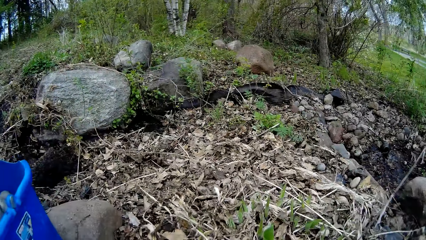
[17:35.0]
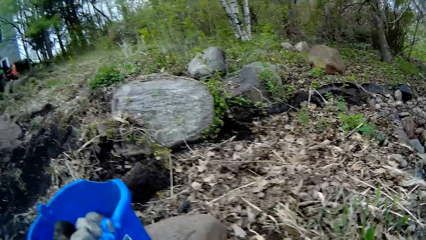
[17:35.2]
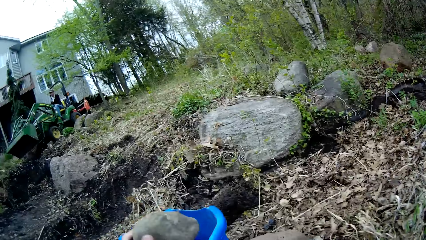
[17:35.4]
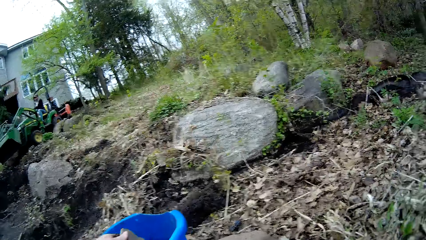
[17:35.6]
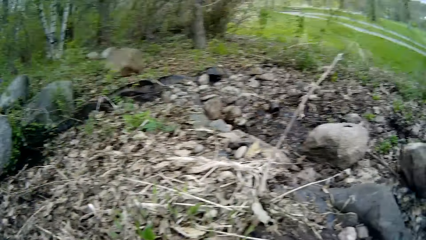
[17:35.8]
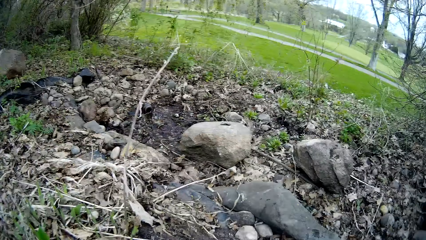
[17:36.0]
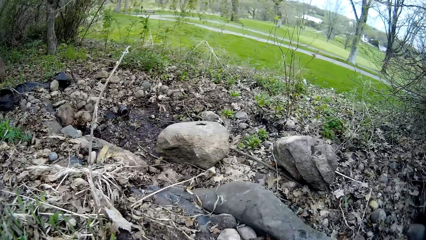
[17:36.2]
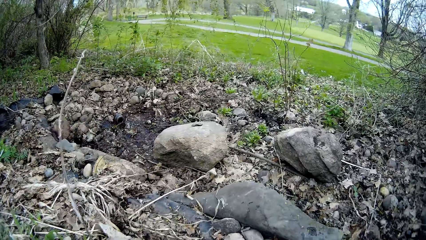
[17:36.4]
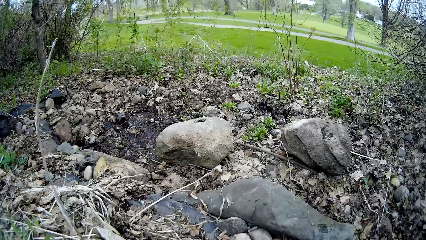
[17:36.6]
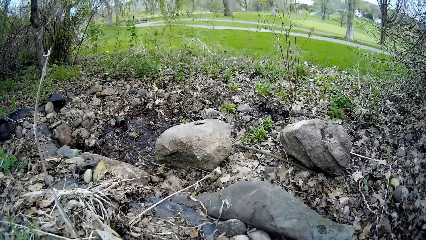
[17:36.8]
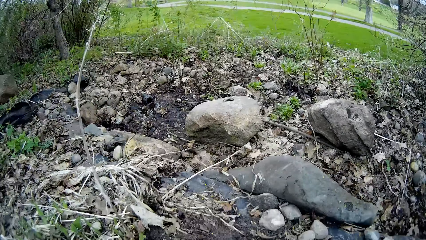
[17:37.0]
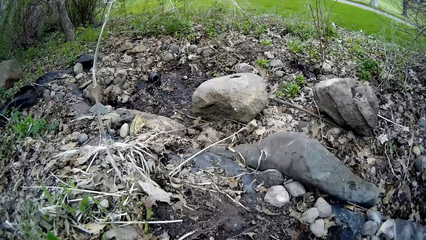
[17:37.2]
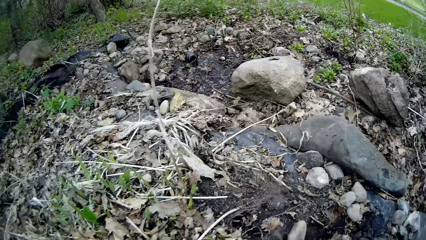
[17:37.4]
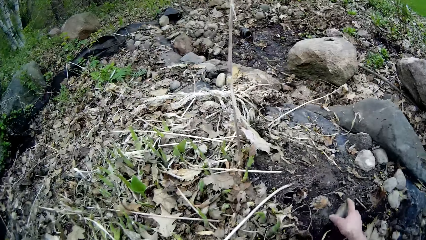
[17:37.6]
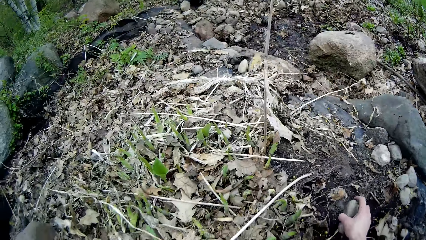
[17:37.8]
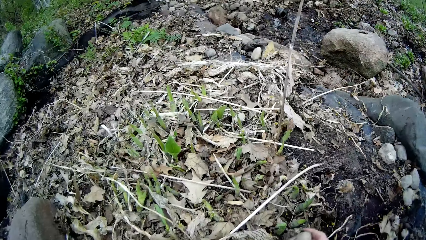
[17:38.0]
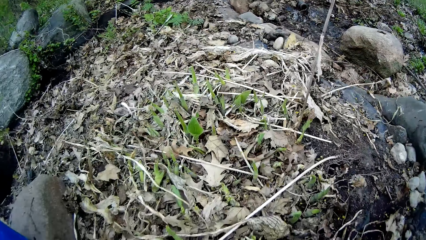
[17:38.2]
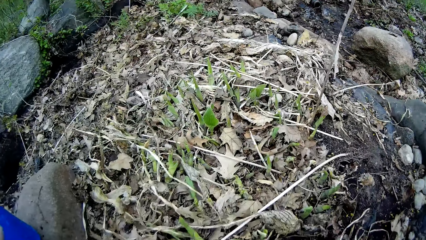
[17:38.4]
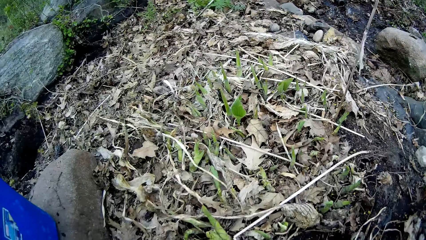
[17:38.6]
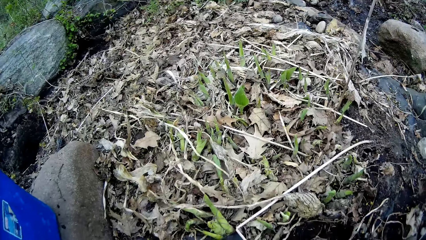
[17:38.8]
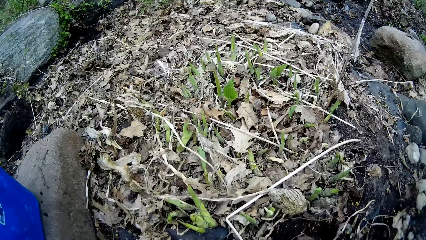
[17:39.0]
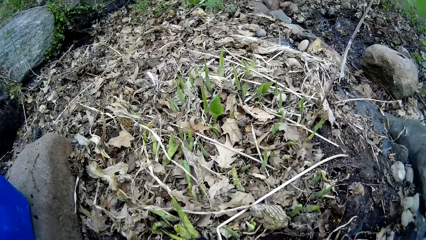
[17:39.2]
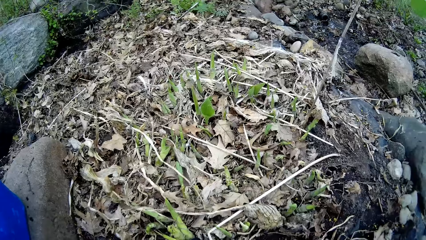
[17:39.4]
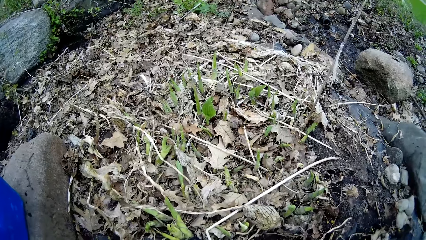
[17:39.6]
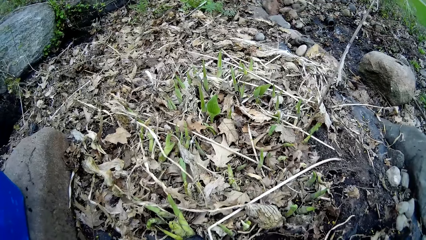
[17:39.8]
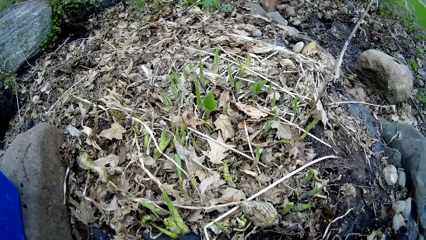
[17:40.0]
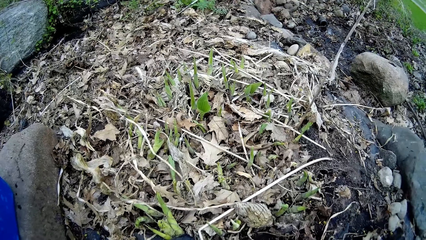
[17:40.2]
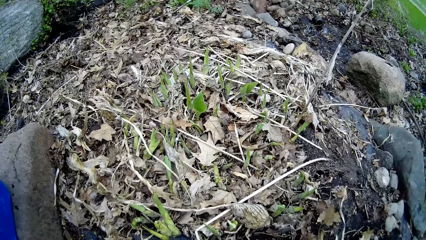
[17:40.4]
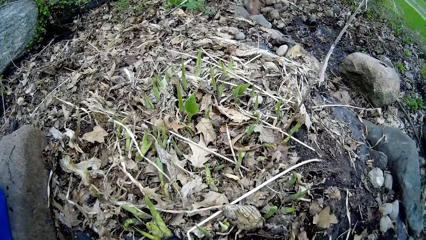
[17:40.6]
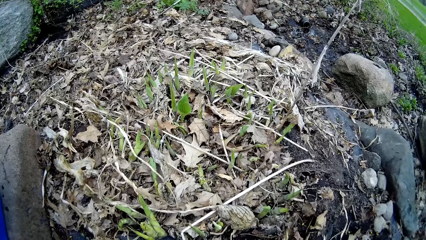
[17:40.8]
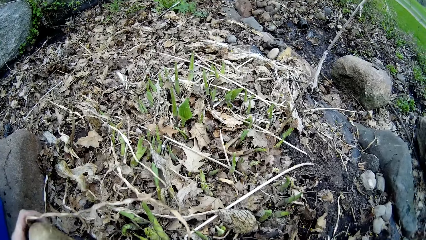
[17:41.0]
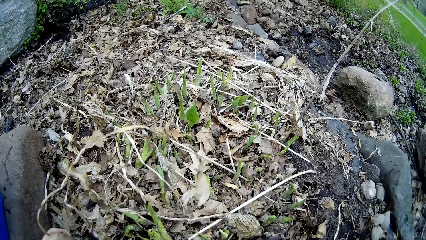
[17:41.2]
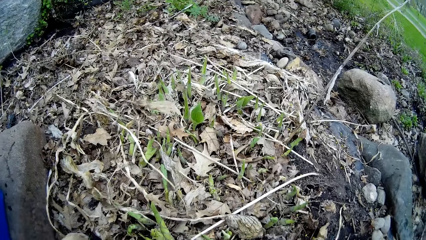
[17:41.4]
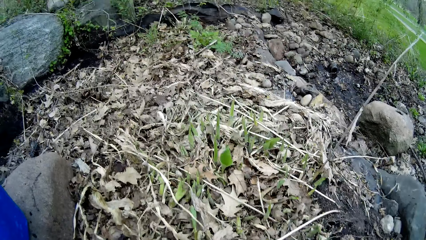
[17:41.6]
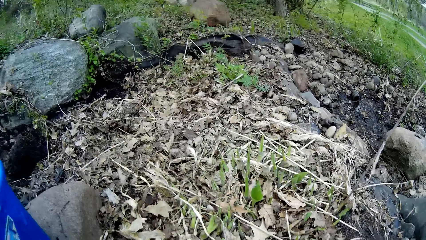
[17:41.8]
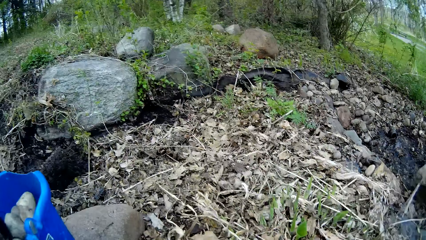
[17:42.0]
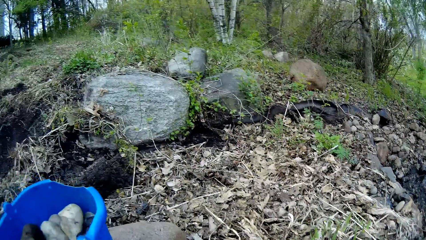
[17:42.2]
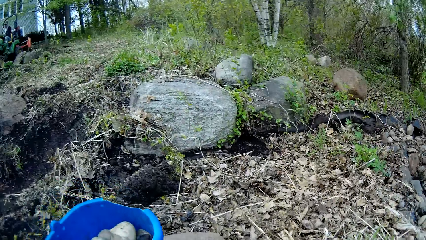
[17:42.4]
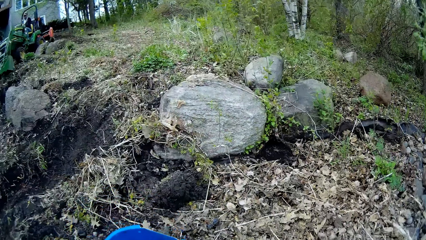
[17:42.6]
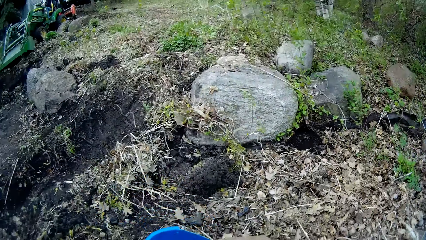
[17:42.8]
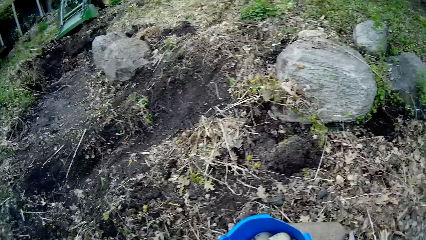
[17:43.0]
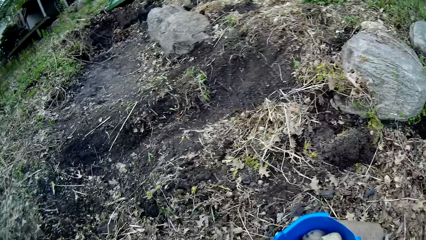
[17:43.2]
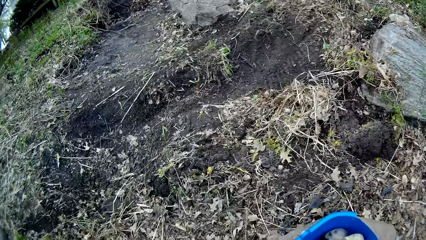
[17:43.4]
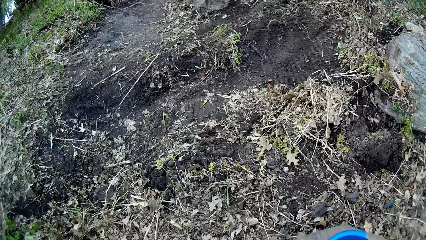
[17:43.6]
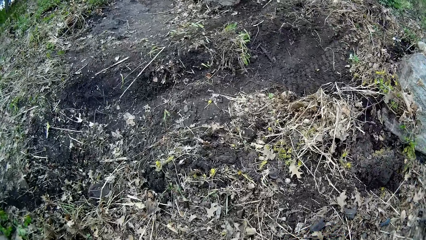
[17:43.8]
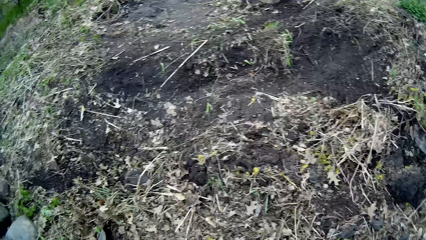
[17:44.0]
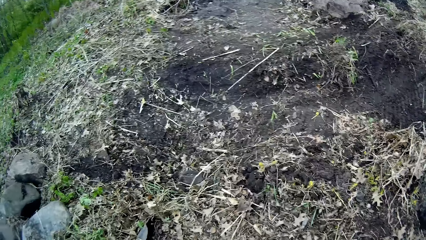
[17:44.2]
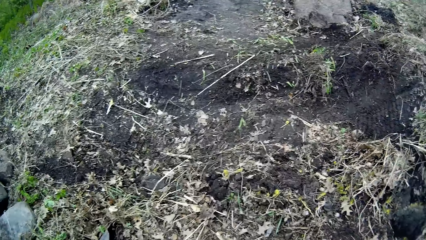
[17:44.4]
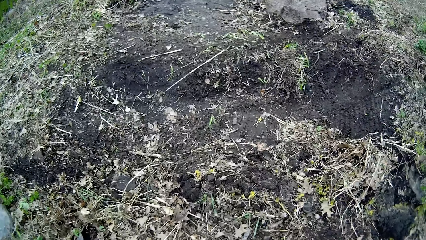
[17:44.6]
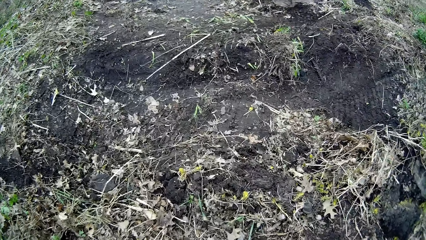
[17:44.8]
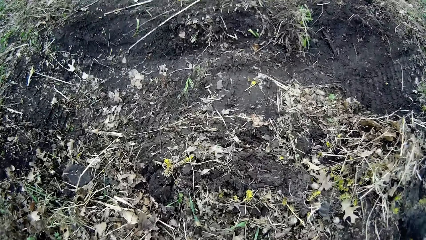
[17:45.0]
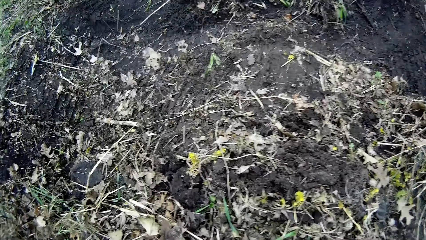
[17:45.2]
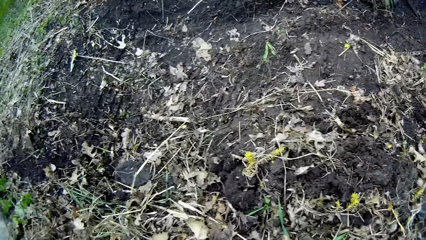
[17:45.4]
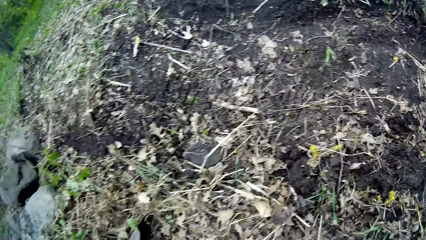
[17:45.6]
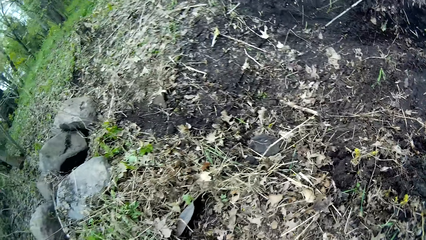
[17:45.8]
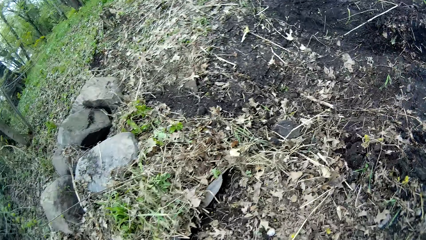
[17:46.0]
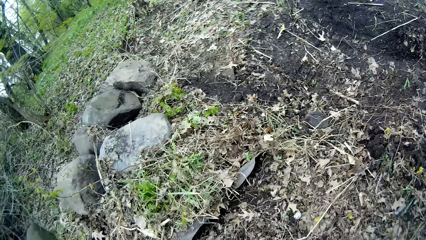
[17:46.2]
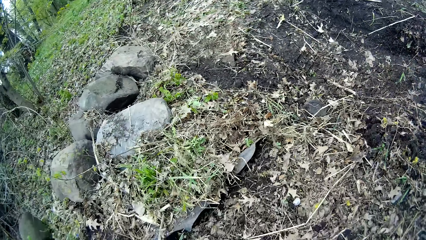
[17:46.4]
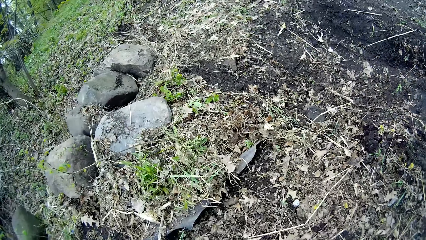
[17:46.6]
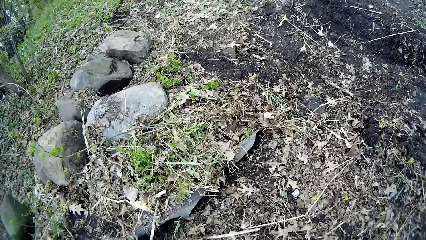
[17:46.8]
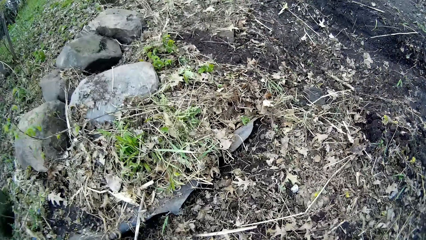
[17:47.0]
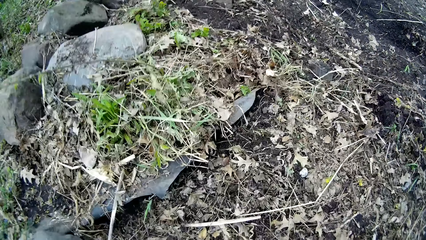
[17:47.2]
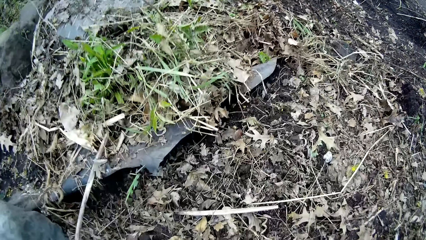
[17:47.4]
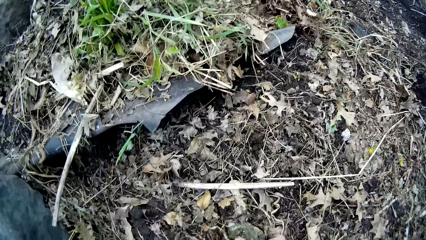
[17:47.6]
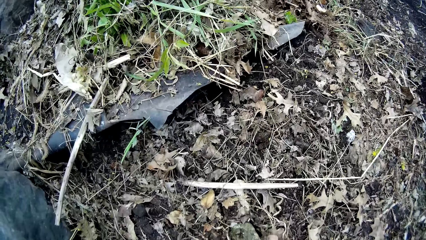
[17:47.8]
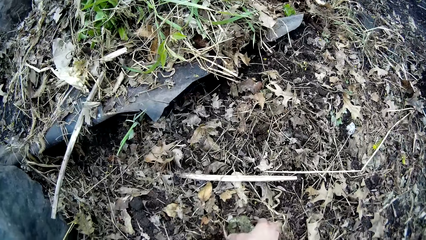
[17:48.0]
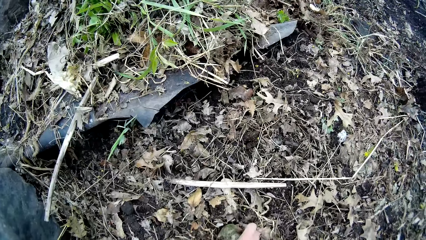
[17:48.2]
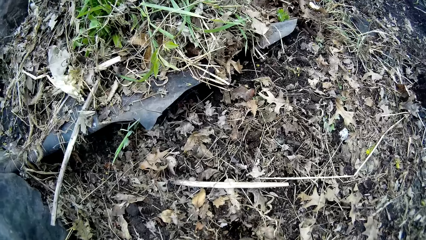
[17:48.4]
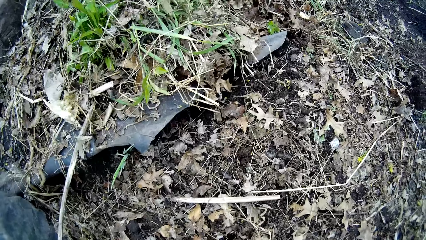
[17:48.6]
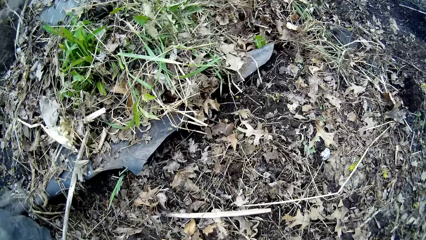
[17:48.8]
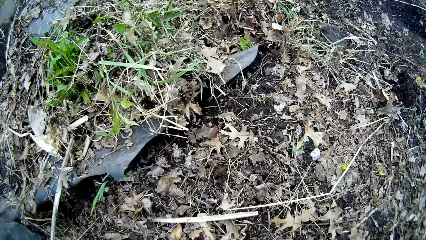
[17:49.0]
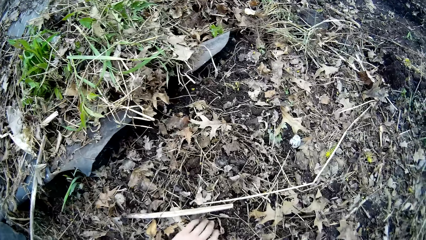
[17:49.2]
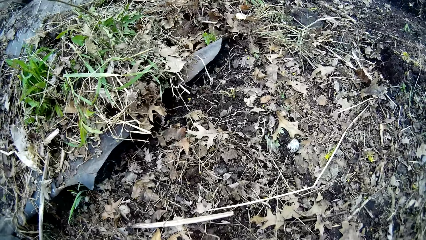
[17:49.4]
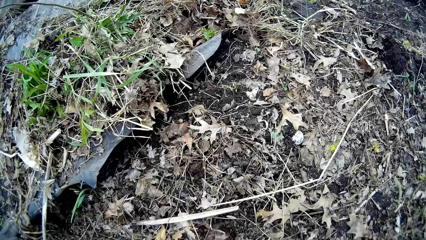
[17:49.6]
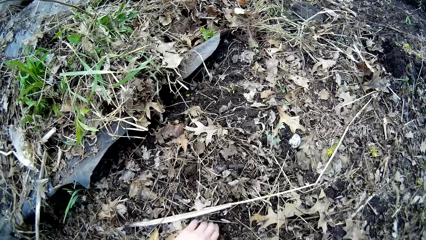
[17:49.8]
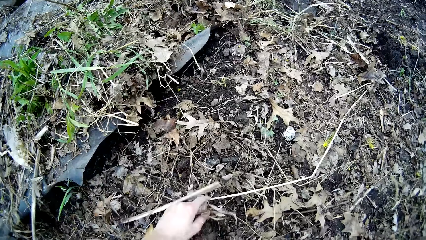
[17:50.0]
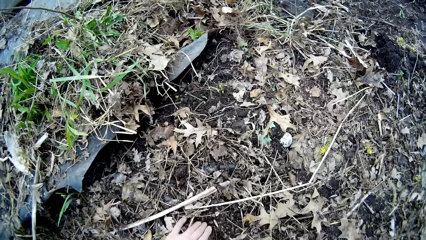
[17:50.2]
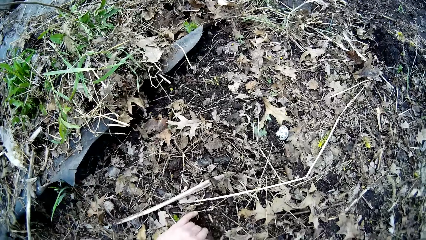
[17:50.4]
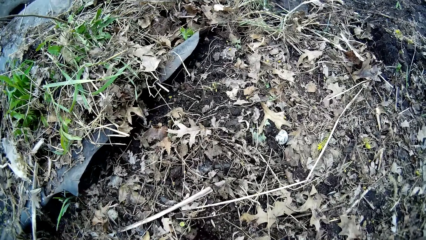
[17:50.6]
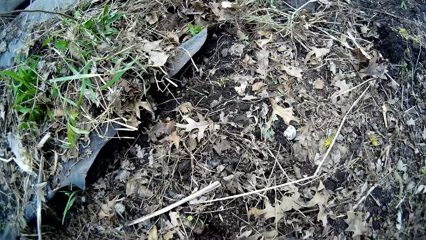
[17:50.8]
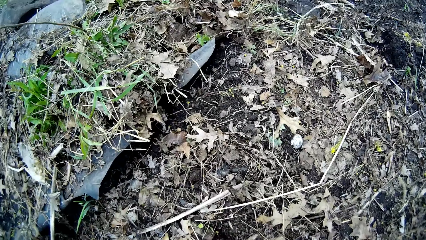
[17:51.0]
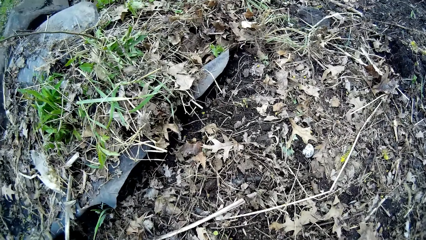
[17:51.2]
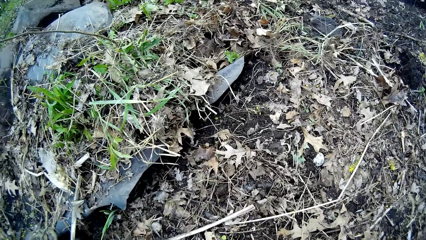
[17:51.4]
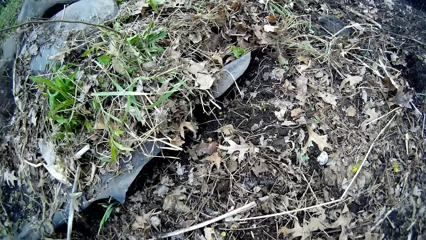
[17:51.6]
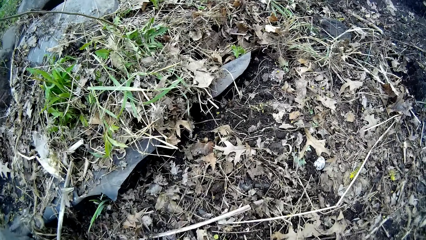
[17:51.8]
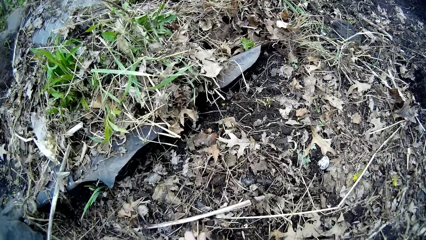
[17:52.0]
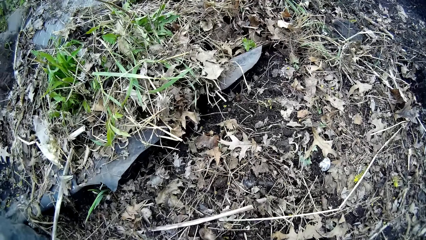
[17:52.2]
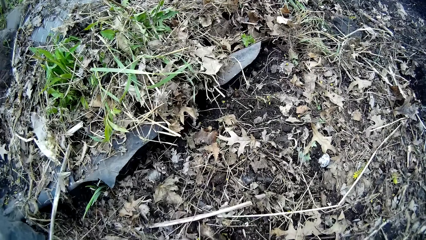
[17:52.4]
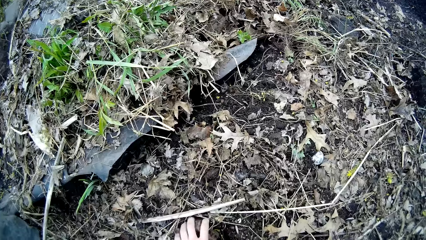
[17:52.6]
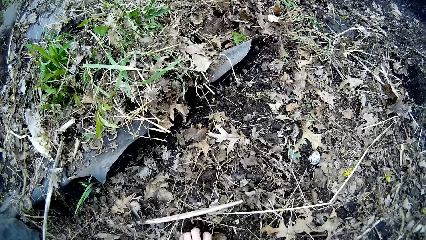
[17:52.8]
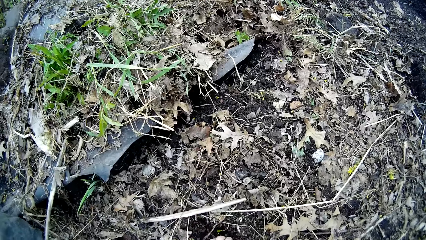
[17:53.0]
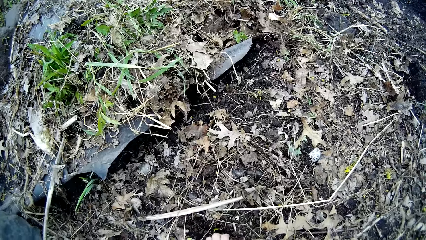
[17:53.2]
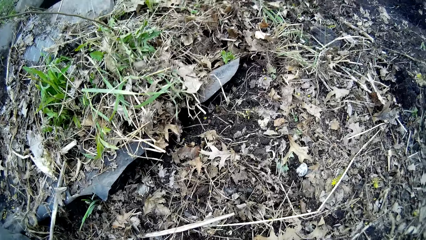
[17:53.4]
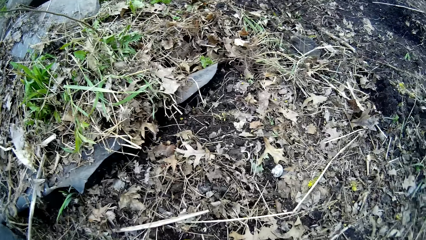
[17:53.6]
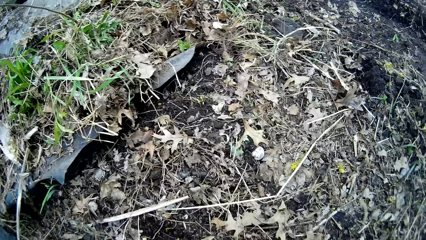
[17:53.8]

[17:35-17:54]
The camera wearer puts a rock into the blue bucket with her left hand. She picks up a rock from the ground with her right hand. She puts the rock into the blue bucket with her left hand. She picks up a rock from the ground with her right hand. She picks up a rock from the ground with her left hand.
